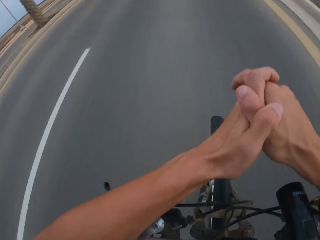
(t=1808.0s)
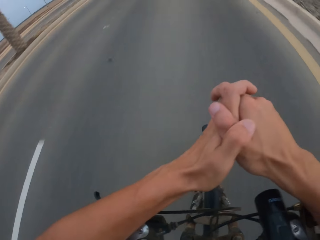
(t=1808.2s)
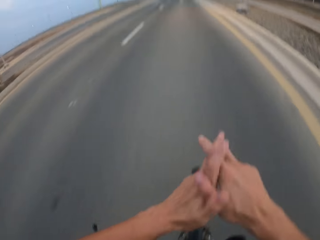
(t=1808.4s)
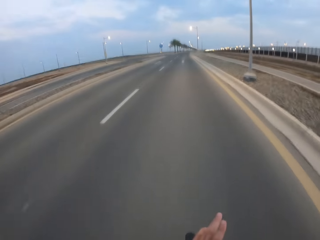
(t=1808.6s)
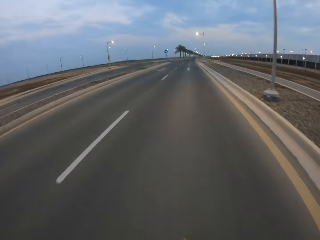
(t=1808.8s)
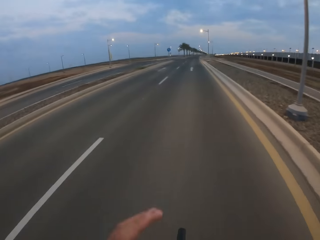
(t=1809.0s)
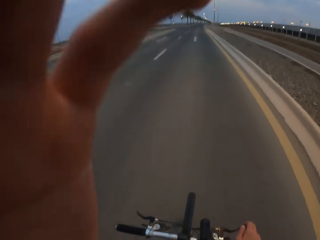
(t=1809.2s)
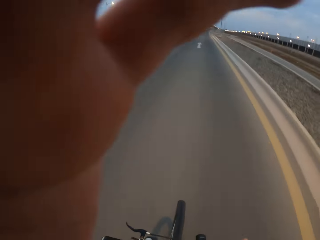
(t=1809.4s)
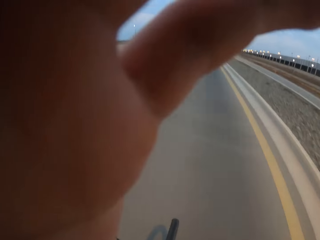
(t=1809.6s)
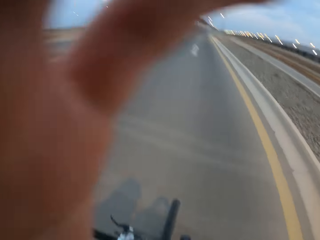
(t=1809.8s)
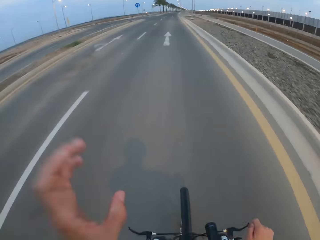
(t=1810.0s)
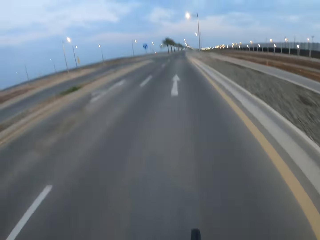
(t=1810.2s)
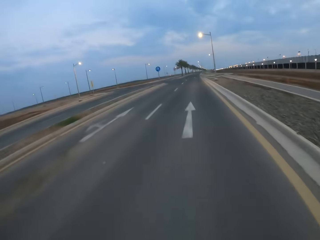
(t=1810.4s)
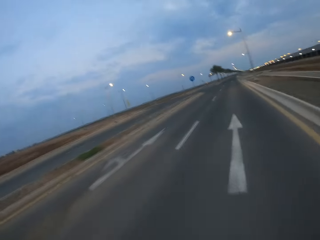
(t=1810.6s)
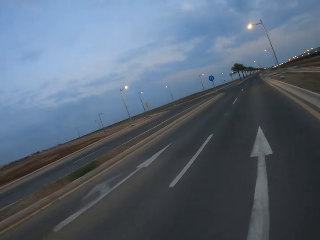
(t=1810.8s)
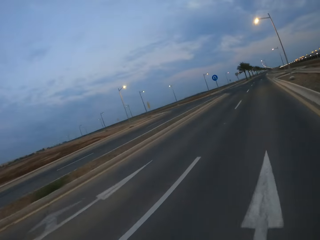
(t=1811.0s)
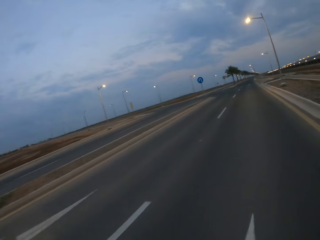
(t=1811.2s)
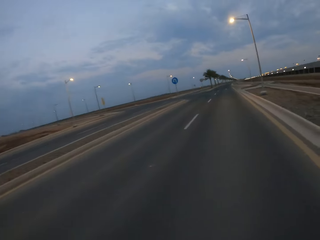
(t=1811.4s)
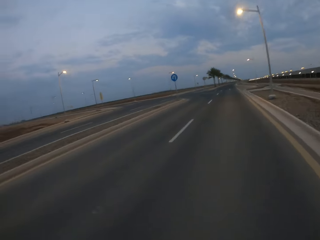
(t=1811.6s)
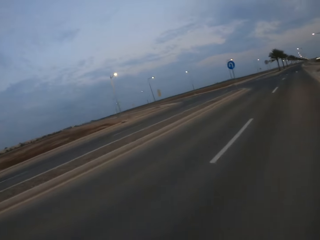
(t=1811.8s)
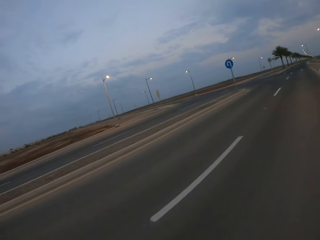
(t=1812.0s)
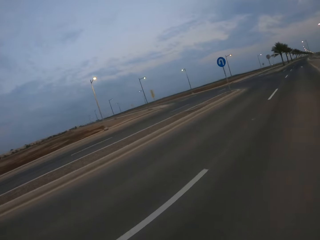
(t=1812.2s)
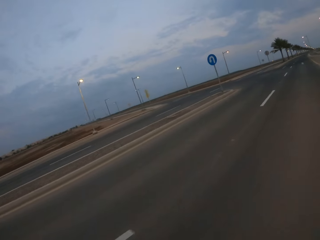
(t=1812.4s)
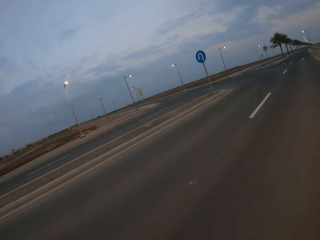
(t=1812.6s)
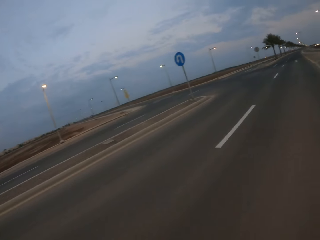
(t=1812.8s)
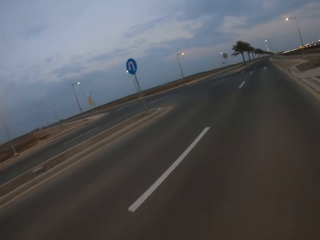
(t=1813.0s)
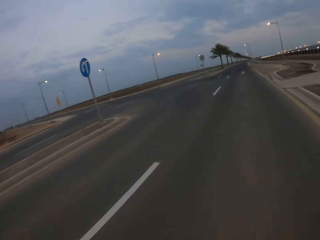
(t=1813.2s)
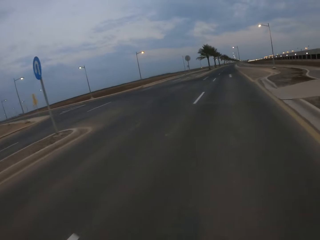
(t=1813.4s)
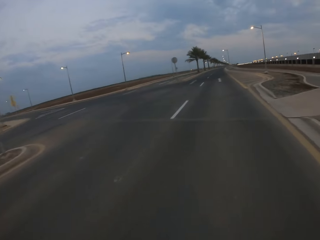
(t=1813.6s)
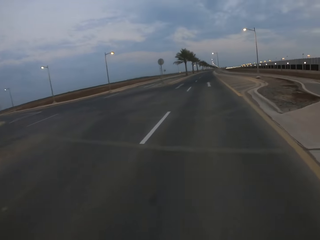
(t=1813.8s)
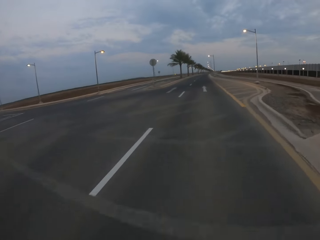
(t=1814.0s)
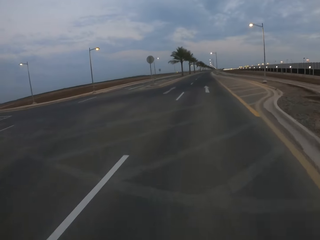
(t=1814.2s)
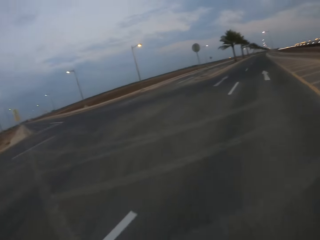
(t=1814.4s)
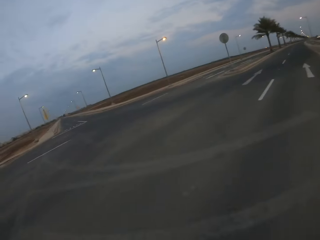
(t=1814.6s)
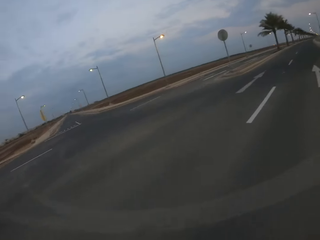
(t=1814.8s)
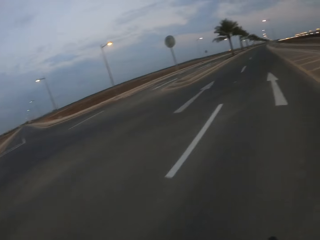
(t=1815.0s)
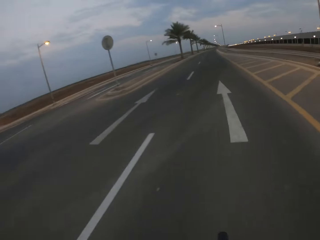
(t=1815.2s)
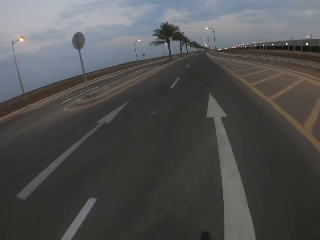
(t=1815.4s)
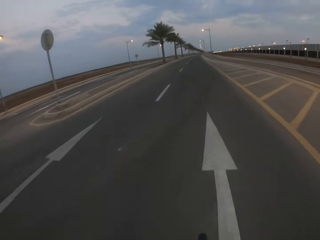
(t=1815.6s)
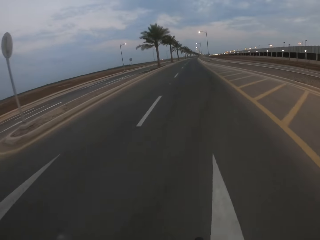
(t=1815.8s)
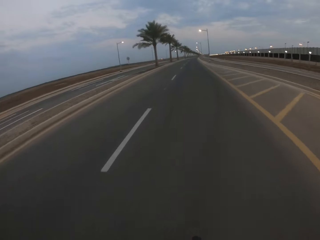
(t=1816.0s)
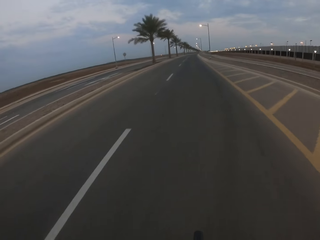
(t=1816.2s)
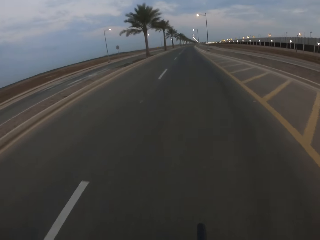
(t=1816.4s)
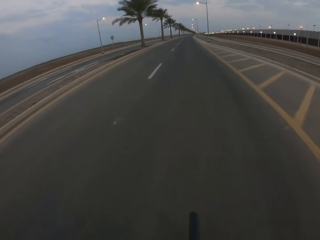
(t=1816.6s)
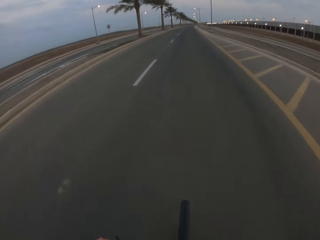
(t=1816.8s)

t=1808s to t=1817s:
The camera wearer touches the camera. He raises his hand. He cycles on the road.

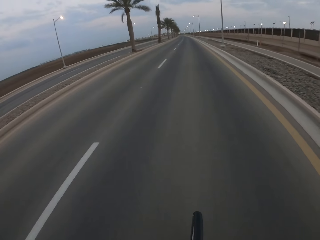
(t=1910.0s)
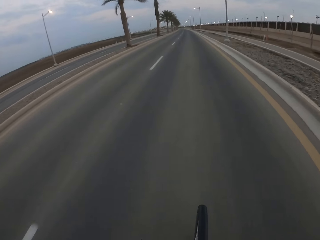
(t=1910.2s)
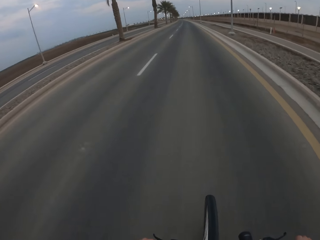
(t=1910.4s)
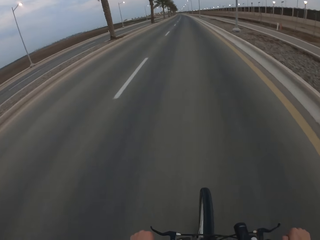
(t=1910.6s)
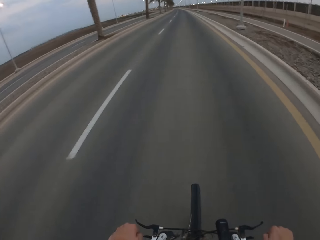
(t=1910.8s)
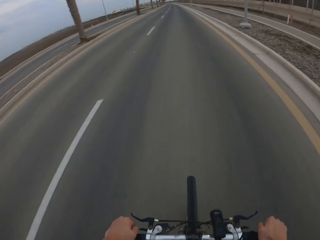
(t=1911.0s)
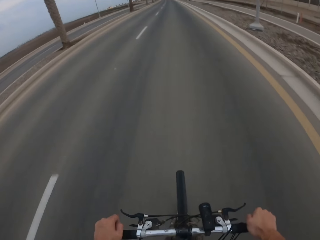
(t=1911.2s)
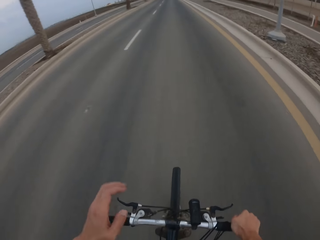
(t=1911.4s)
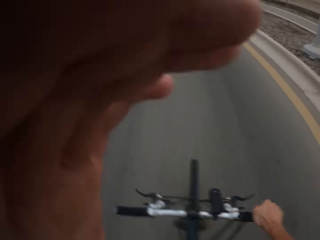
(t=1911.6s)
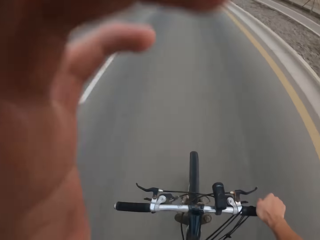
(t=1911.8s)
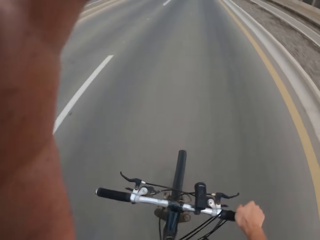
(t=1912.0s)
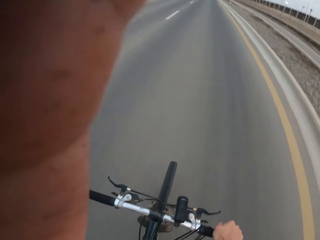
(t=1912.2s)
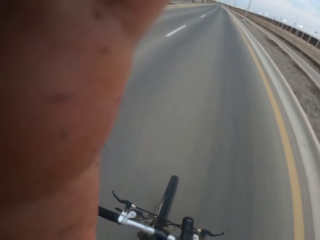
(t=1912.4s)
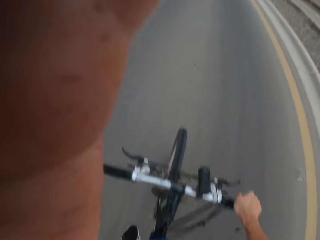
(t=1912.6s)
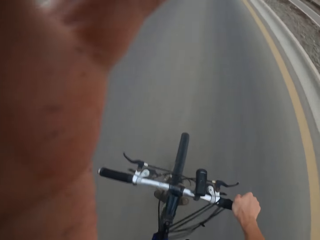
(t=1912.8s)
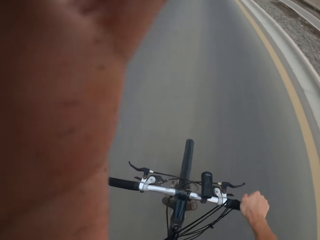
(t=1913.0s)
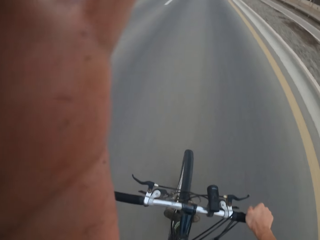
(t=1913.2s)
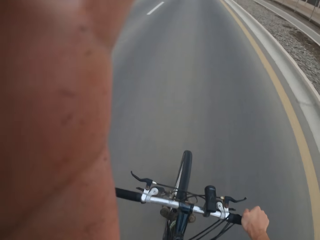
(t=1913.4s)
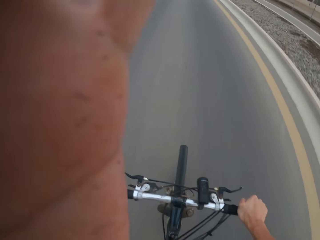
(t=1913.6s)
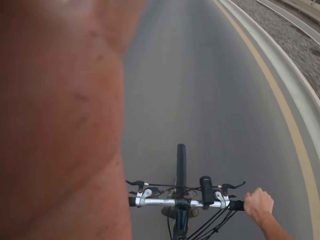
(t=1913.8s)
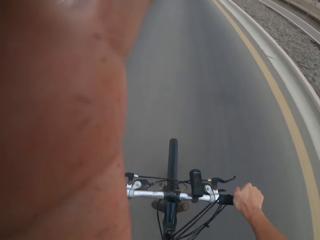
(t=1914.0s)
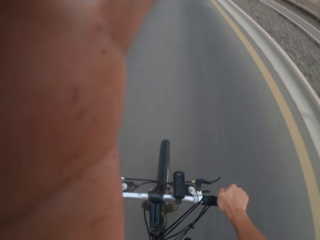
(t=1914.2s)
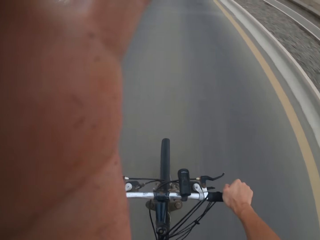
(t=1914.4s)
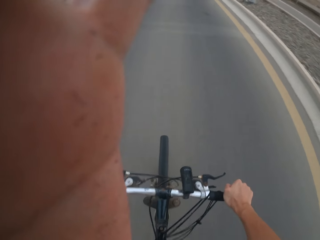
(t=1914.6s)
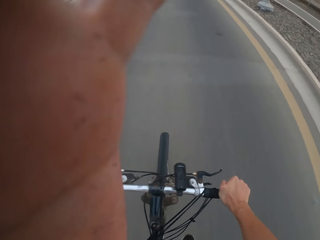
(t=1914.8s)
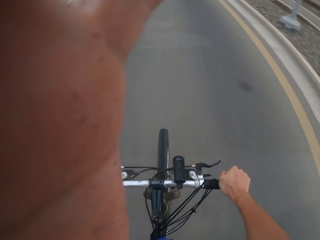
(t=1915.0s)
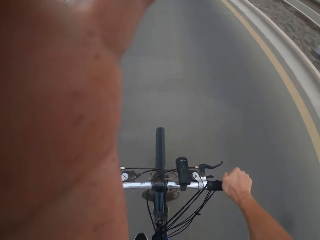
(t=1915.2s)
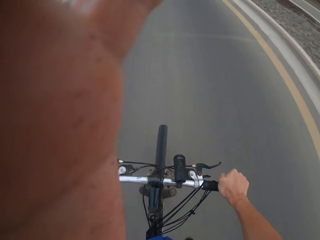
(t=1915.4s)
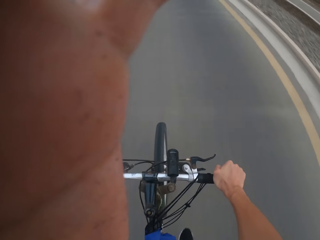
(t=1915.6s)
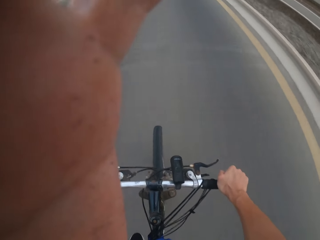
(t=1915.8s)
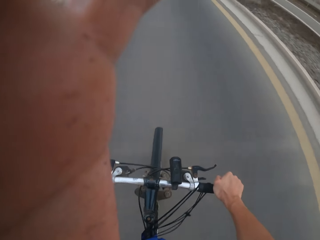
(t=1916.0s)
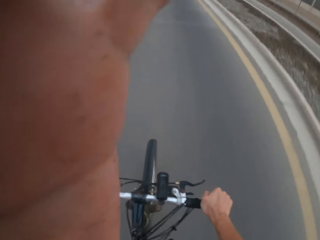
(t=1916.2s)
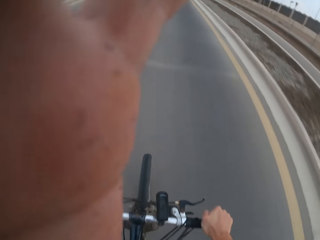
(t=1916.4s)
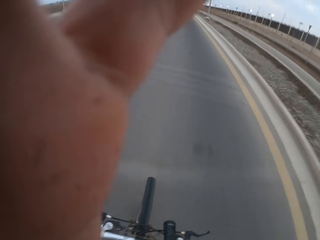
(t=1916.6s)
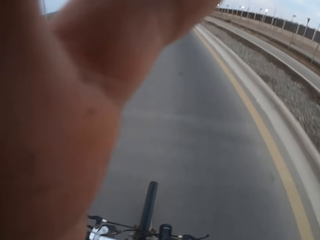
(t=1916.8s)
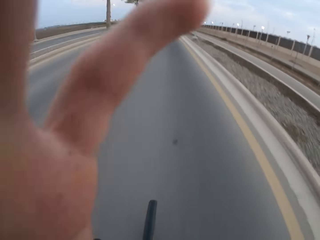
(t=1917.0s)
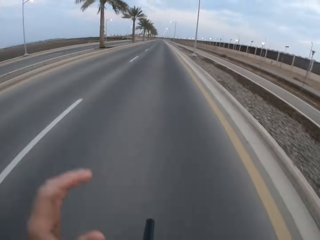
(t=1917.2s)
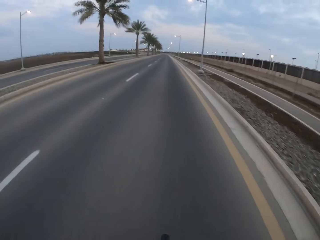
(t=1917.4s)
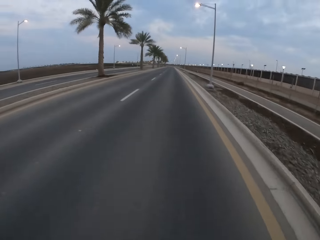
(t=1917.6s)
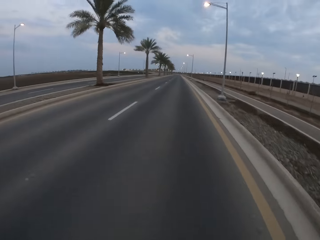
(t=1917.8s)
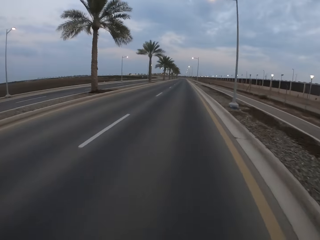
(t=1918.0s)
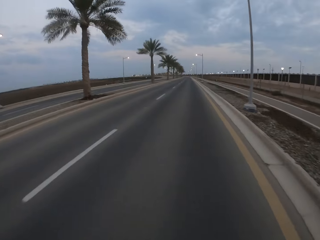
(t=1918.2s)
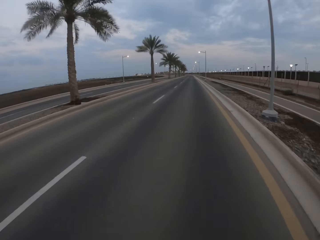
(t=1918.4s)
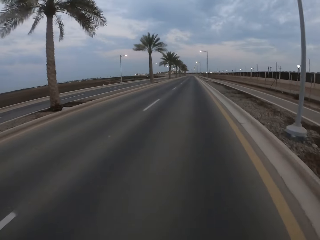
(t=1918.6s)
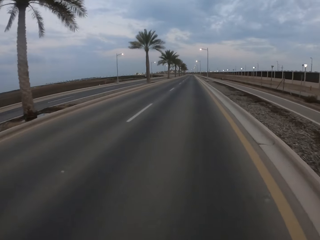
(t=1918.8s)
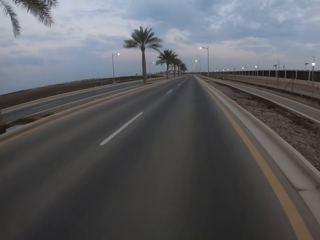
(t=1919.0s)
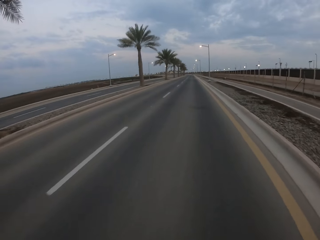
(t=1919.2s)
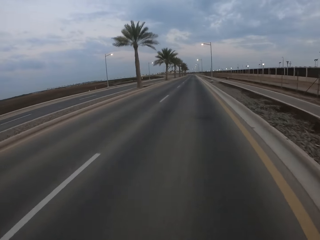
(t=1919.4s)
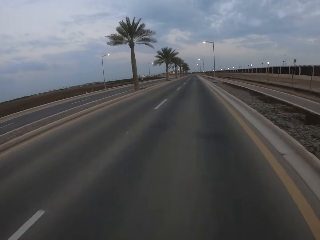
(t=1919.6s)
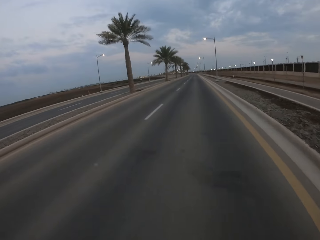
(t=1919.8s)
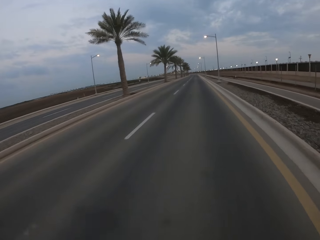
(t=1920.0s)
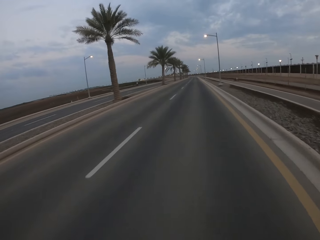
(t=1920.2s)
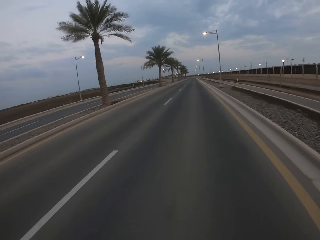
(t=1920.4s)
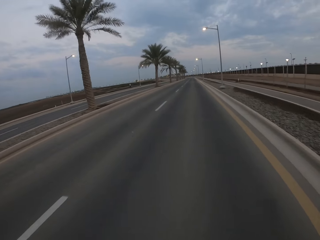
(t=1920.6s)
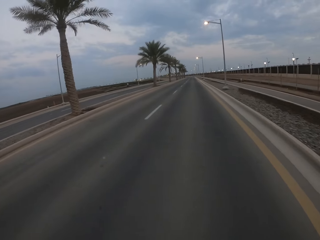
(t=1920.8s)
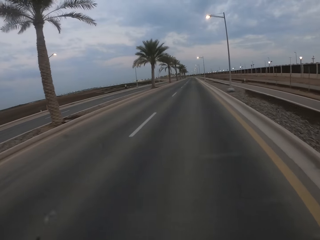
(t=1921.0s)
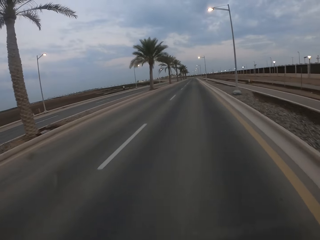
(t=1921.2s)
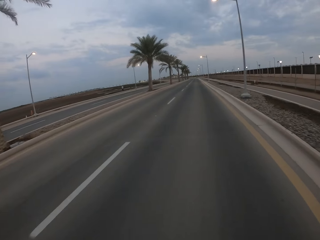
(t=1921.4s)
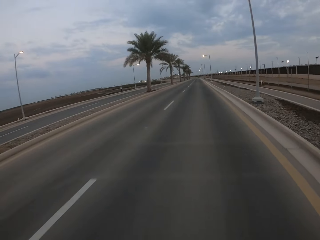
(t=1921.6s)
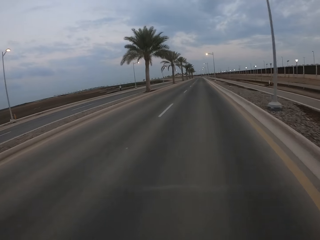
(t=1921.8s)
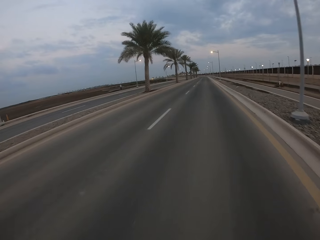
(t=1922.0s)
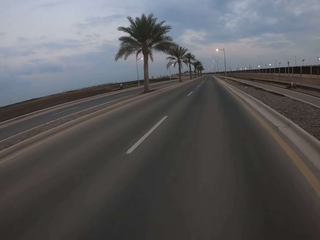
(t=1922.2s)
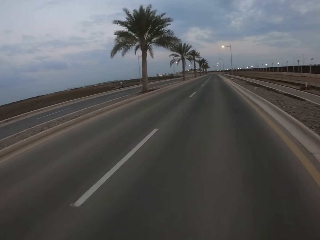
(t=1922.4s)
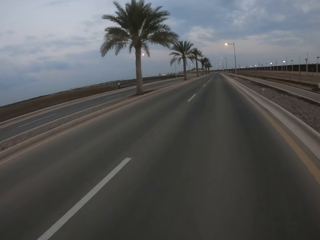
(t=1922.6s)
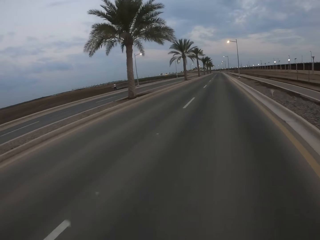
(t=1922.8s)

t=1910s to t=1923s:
The camera wearer raises his hand. He touches the camera. He cycles on the road. He drops his hand.
